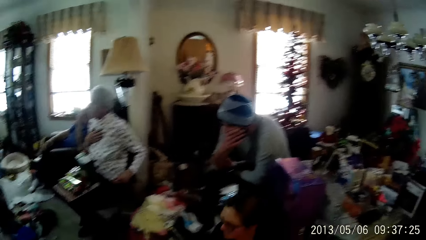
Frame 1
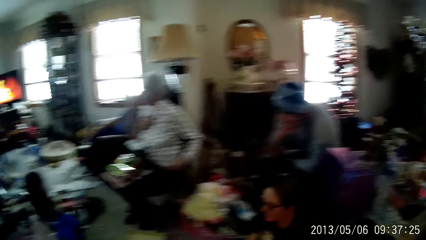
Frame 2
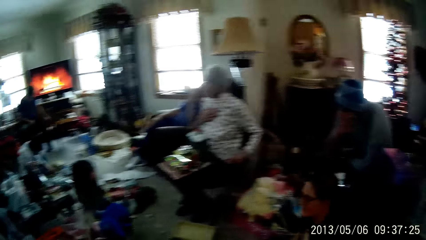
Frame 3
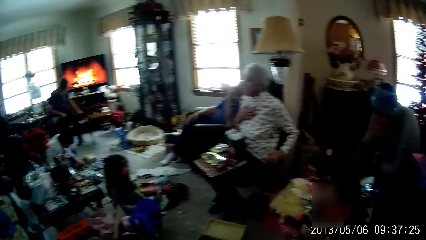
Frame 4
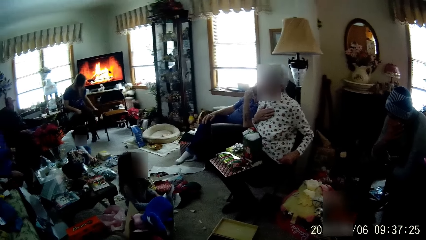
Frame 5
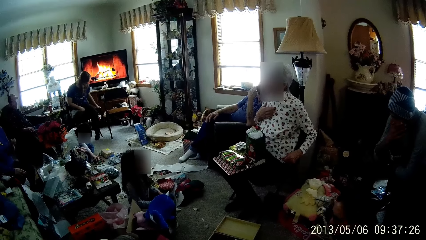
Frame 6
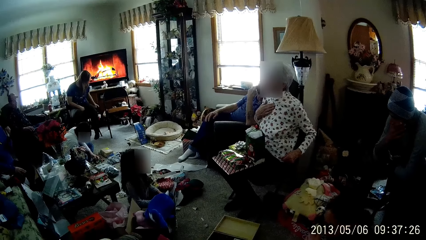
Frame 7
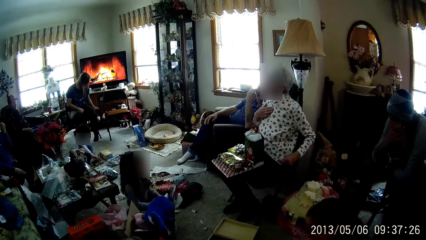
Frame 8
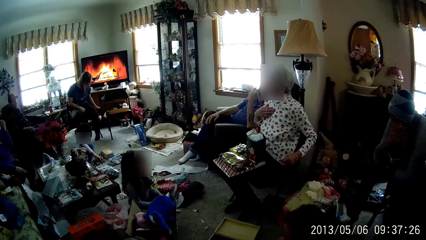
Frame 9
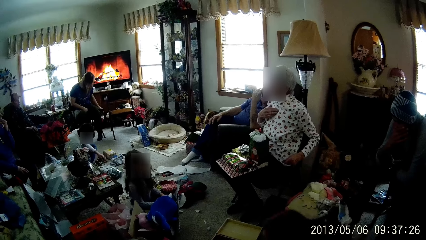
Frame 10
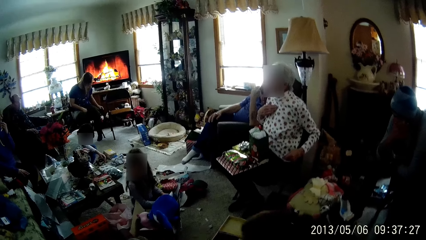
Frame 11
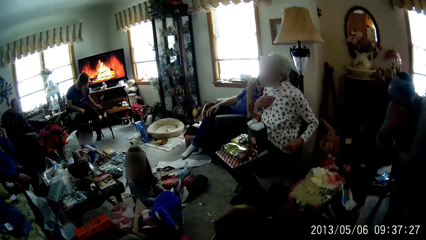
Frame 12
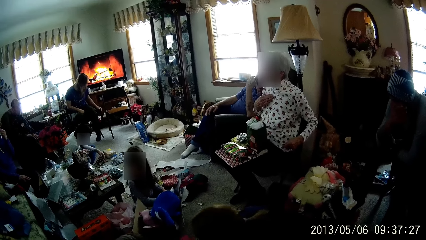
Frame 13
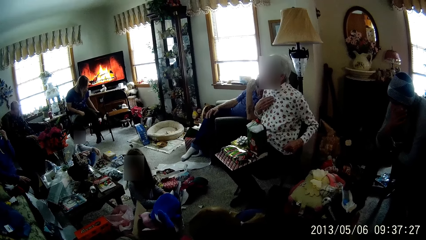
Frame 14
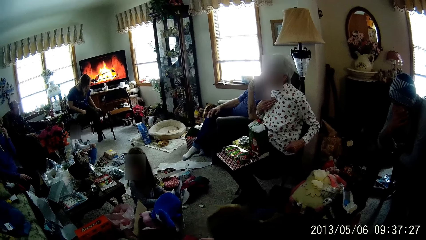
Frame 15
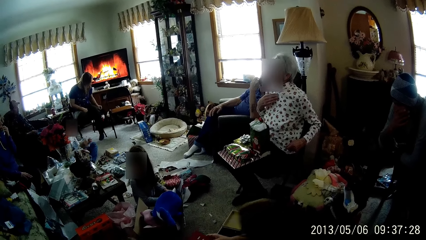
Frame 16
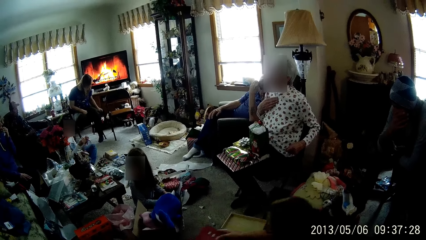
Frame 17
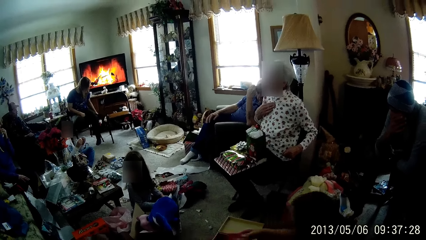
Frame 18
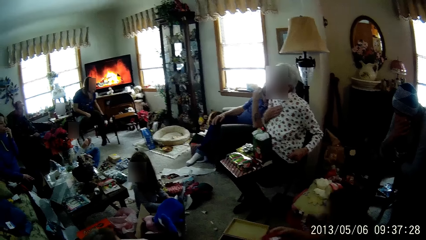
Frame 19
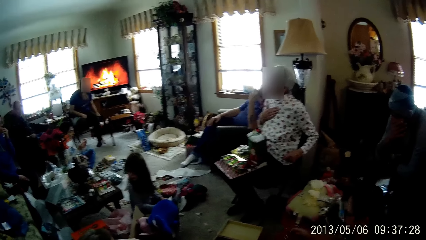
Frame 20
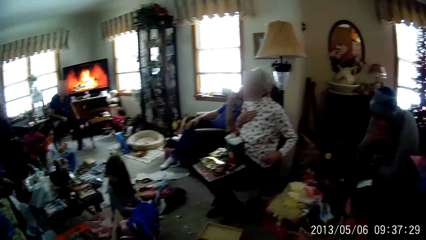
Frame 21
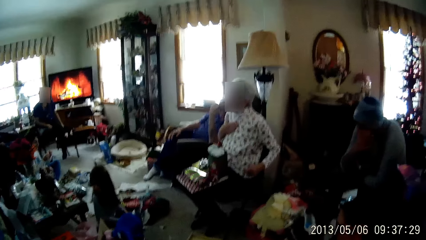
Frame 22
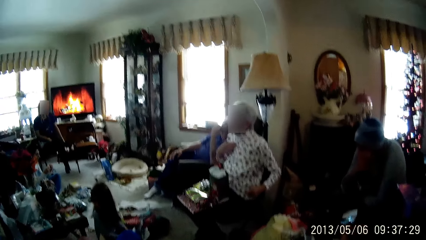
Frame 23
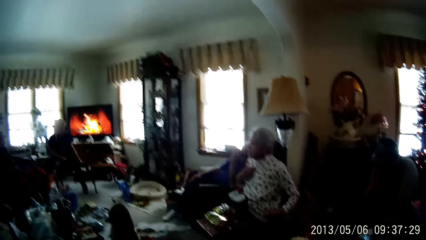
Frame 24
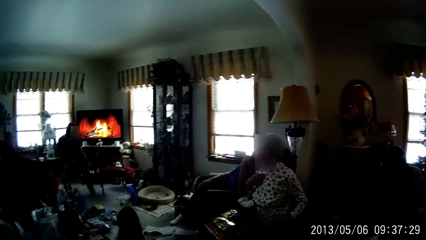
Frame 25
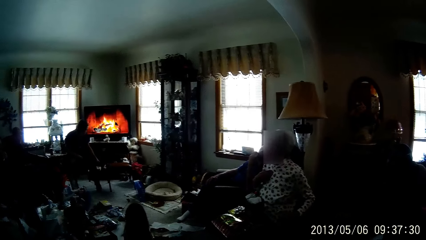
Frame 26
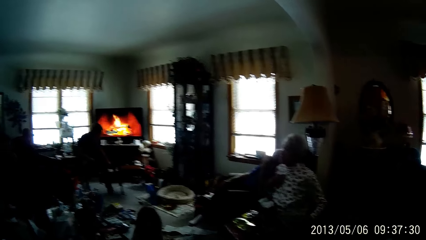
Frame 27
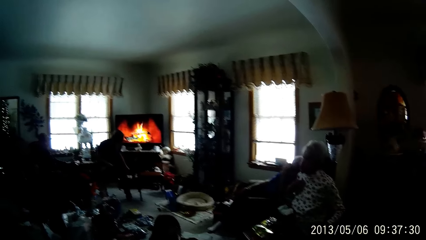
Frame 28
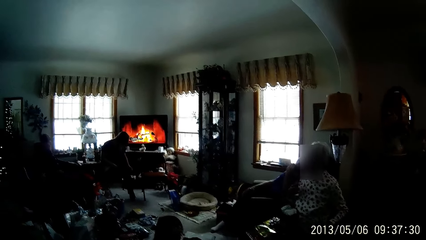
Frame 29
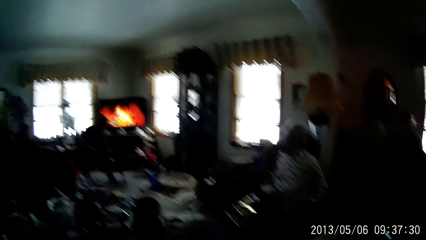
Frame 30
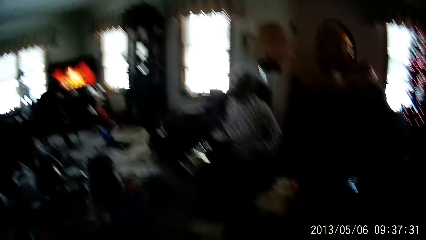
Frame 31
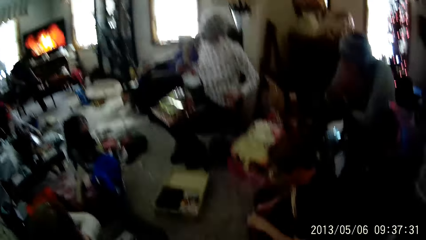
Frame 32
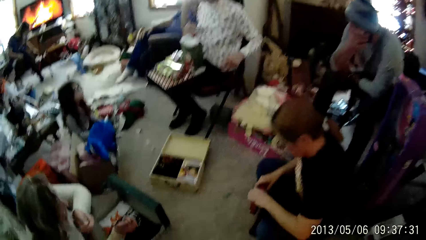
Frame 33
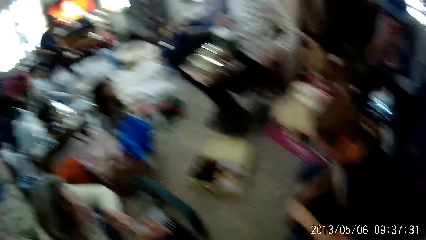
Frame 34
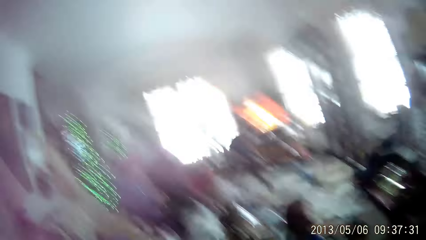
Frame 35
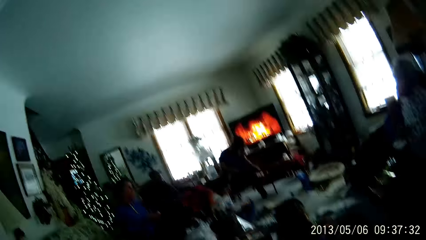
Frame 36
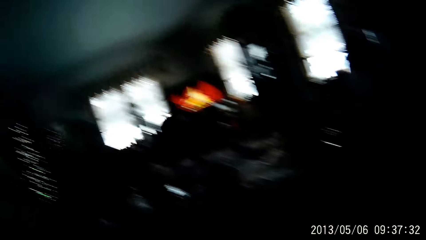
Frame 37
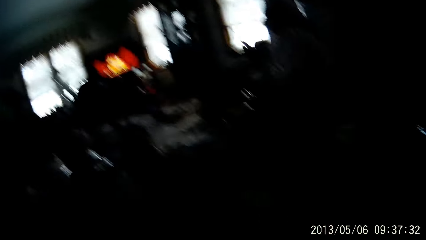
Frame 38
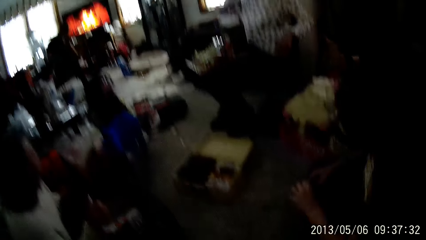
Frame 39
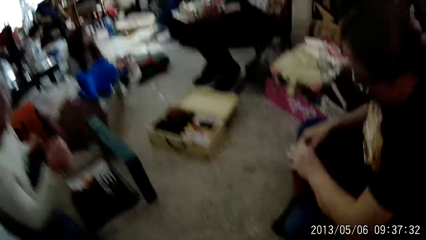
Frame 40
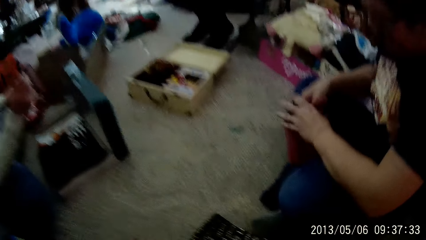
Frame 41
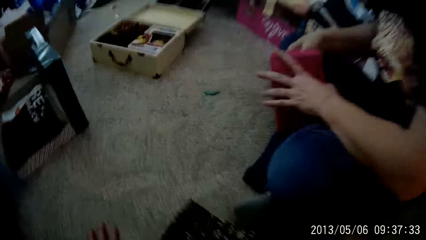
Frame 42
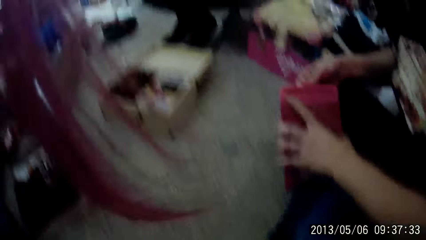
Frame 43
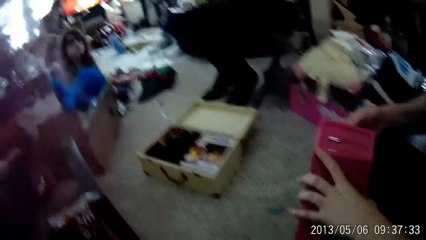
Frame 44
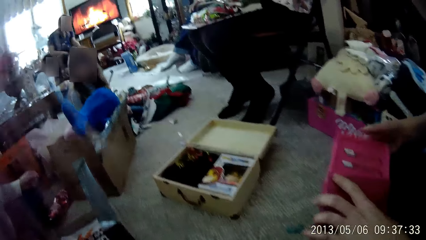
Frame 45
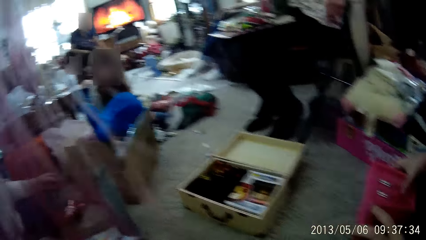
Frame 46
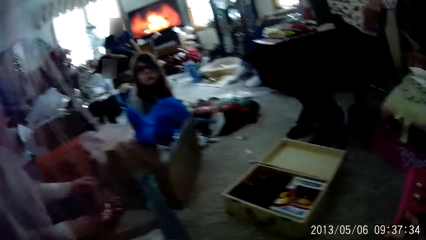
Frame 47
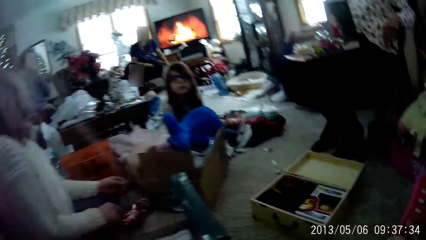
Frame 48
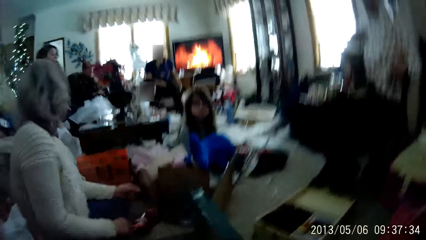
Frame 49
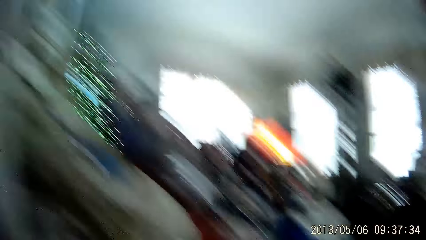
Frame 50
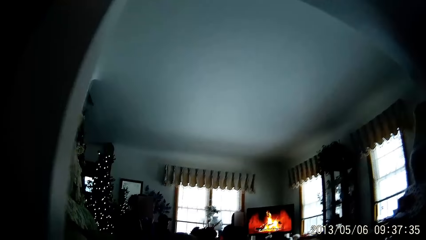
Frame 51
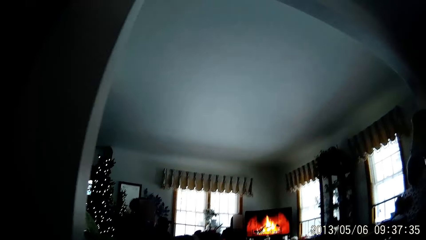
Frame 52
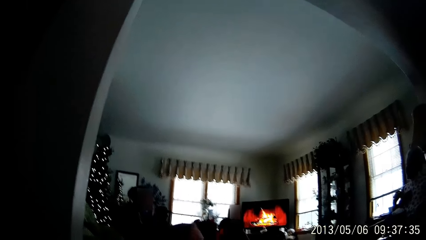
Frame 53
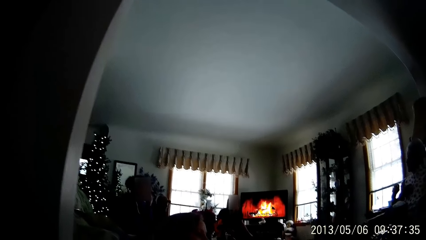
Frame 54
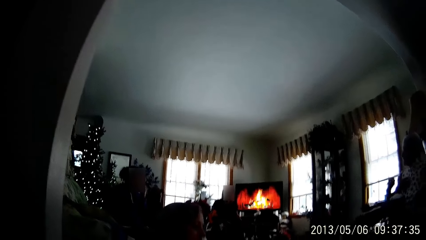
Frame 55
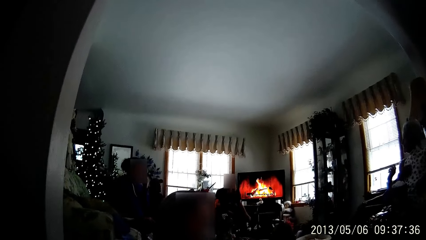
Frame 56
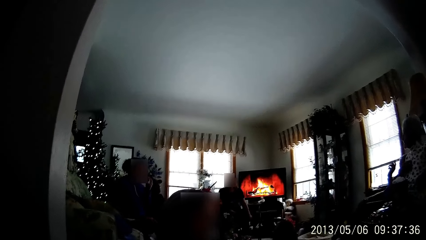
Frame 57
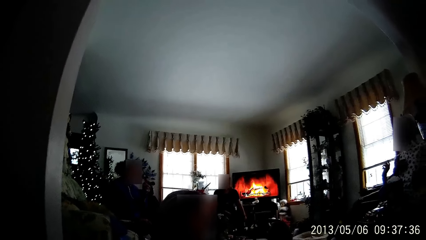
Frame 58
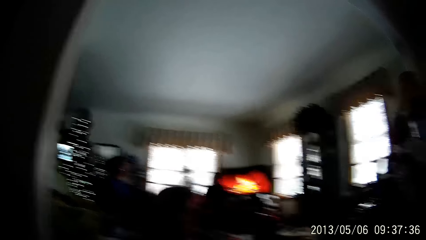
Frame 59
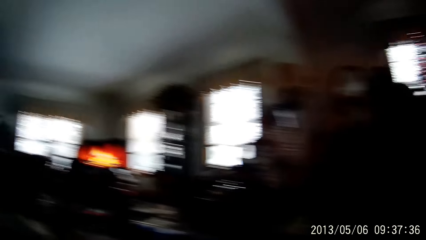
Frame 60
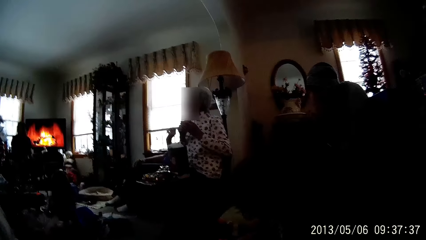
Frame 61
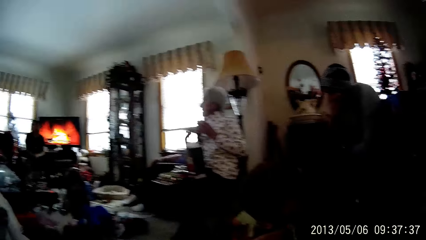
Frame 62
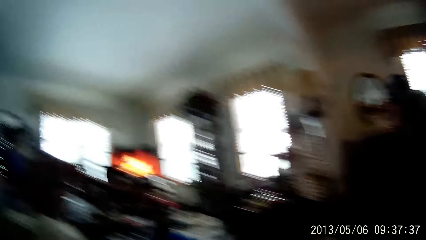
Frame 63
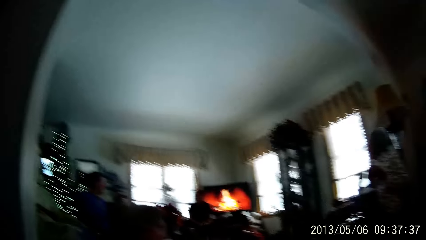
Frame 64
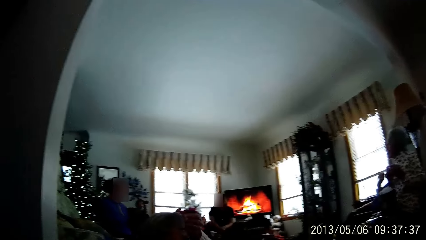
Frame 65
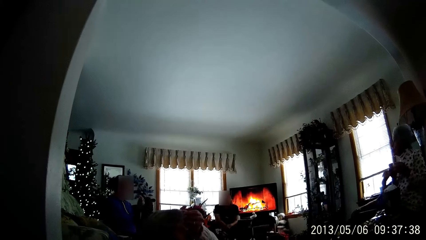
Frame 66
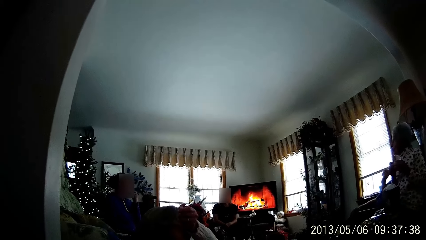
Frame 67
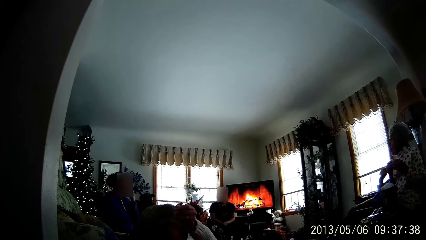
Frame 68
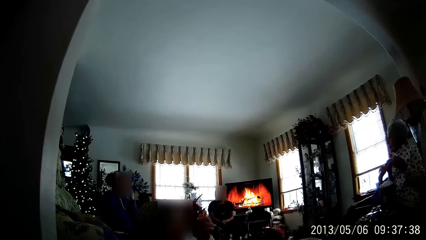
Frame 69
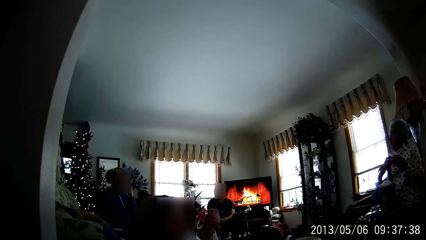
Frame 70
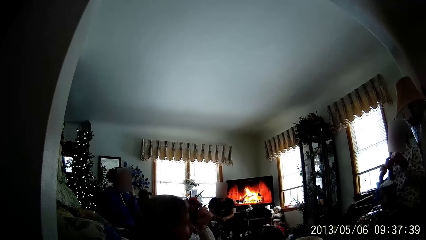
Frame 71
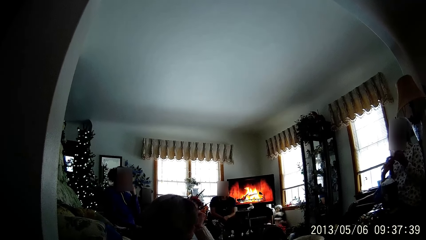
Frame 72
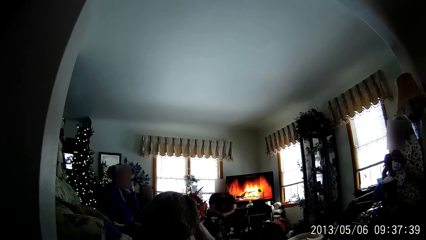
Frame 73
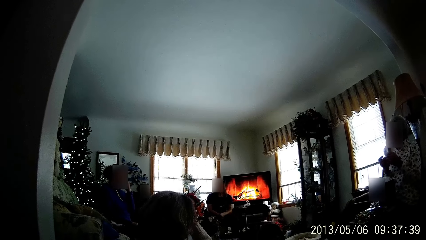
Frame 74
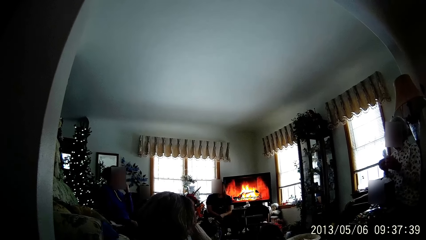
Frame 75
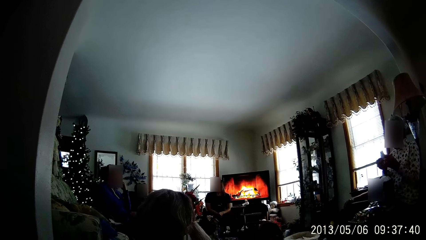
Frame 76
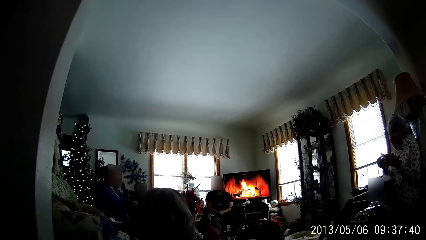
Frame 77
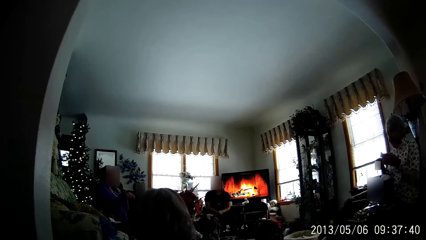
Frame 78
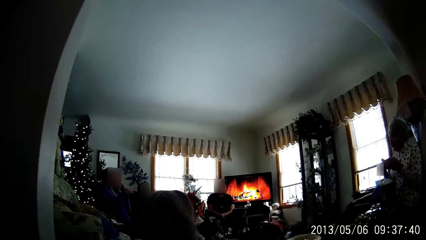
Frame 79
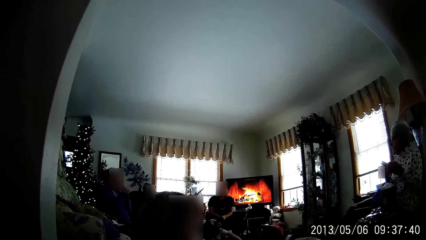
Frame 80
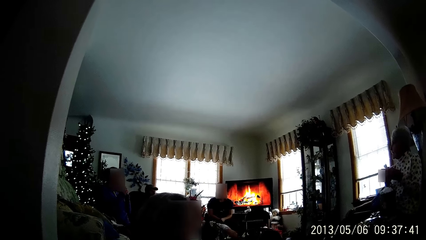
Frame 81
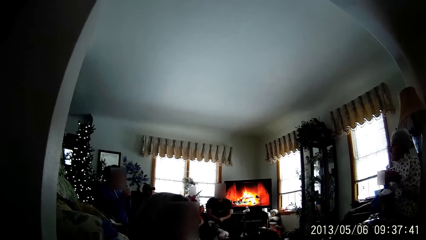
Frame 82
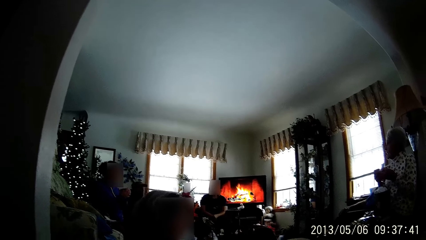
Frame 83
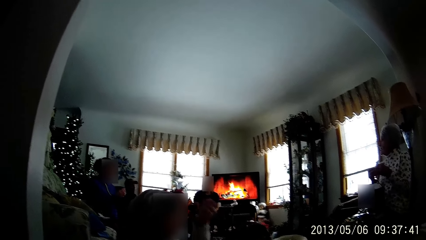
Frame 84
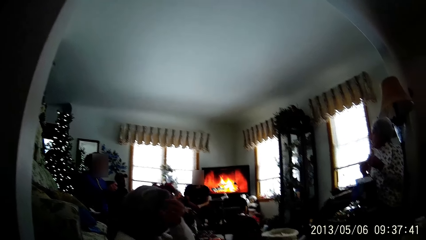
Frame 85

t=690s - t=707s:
The man touches his face with his left hand. The woman takes a nail kit from the living room floor with her right hand. The girl fiddles with a toy in both hands. The woman opens the nail kit in her hands with her right hand. Another woman touches her face with her right hand. The man bites his left fingernails.
